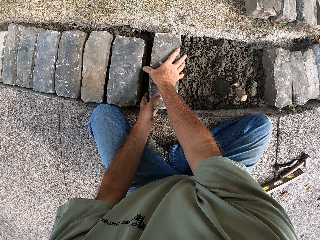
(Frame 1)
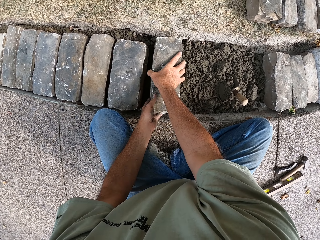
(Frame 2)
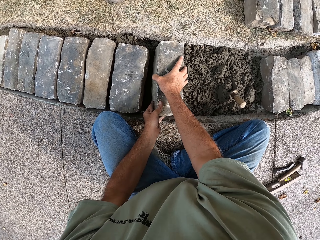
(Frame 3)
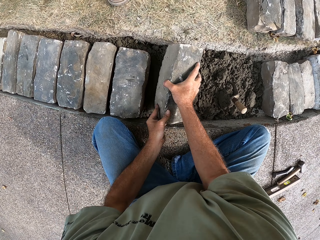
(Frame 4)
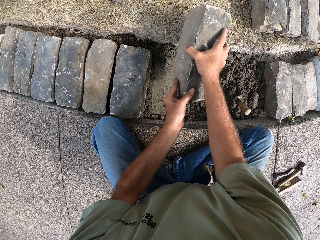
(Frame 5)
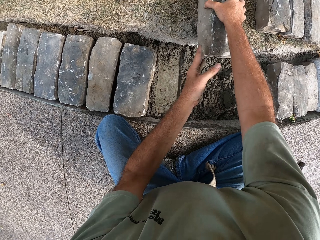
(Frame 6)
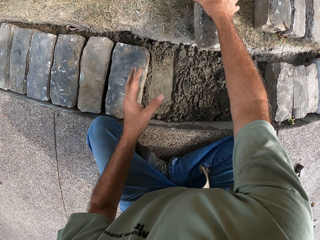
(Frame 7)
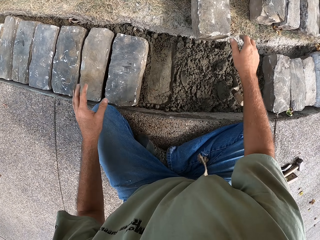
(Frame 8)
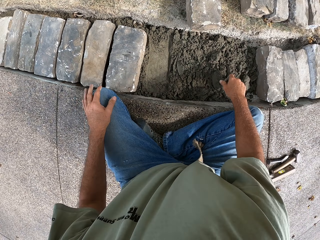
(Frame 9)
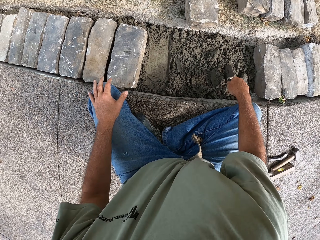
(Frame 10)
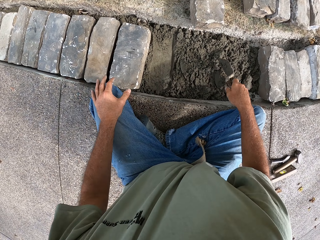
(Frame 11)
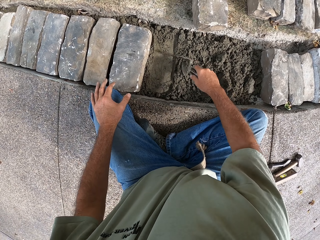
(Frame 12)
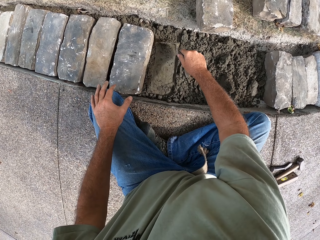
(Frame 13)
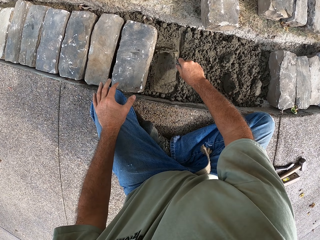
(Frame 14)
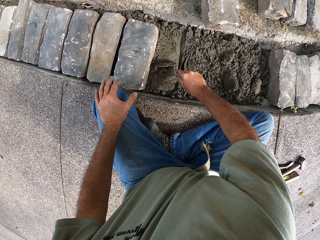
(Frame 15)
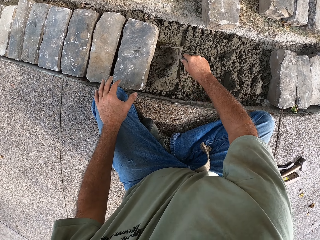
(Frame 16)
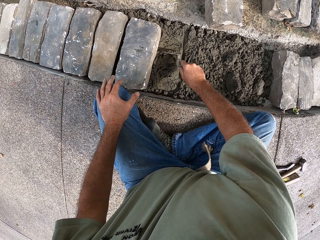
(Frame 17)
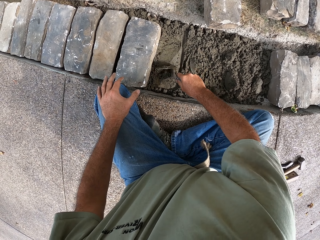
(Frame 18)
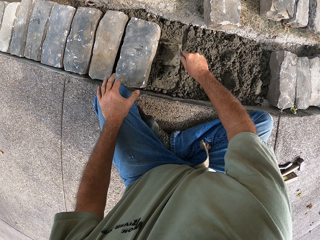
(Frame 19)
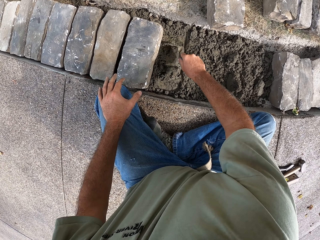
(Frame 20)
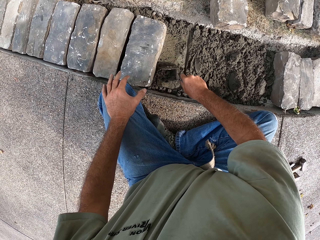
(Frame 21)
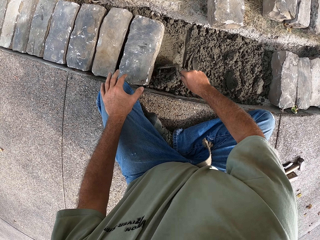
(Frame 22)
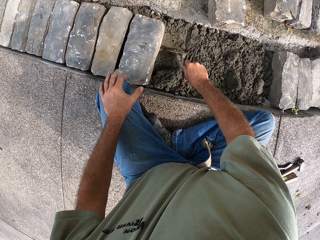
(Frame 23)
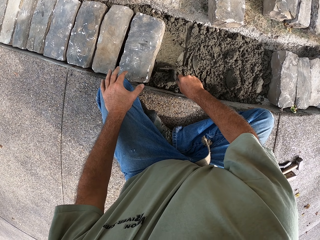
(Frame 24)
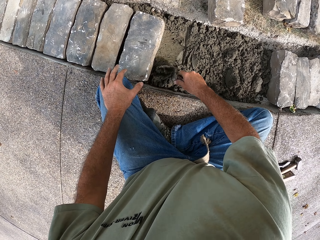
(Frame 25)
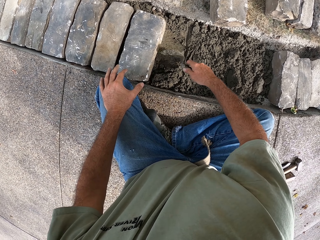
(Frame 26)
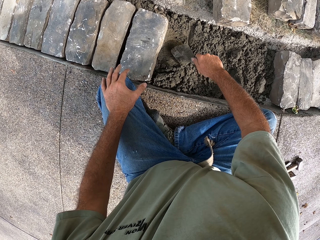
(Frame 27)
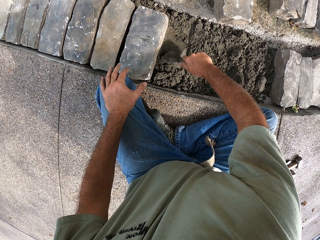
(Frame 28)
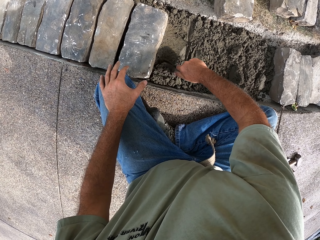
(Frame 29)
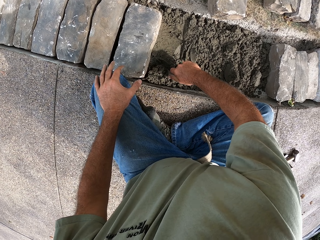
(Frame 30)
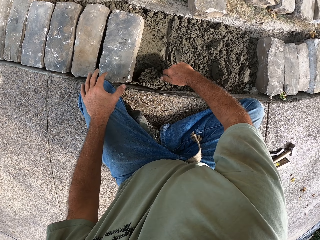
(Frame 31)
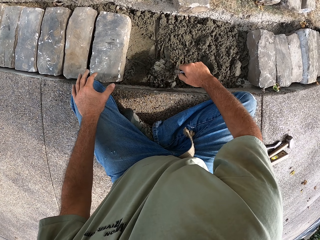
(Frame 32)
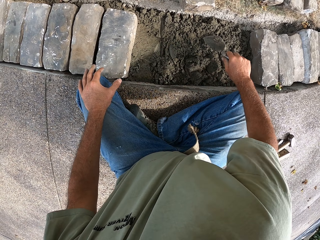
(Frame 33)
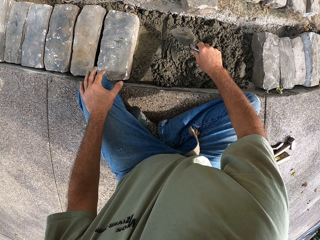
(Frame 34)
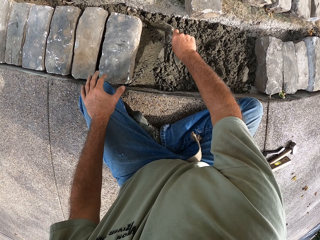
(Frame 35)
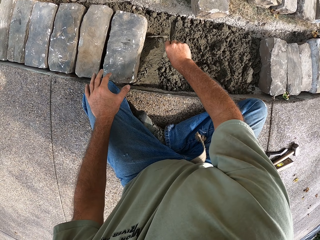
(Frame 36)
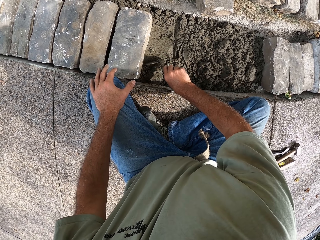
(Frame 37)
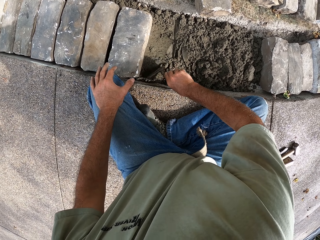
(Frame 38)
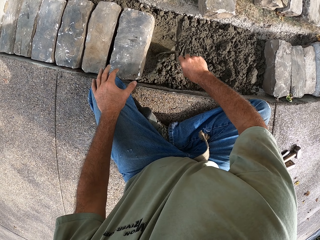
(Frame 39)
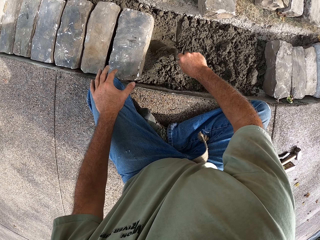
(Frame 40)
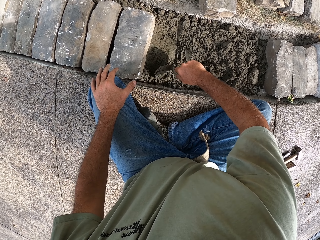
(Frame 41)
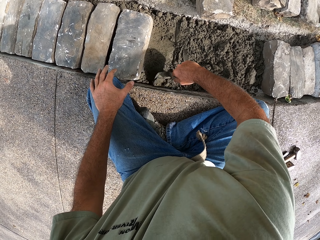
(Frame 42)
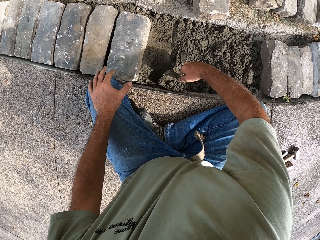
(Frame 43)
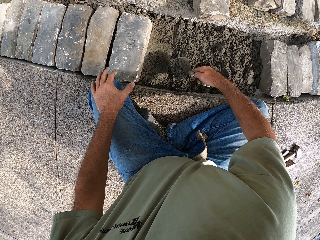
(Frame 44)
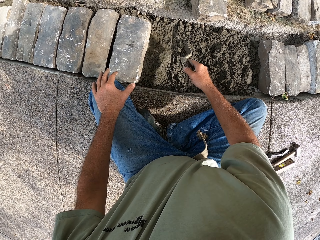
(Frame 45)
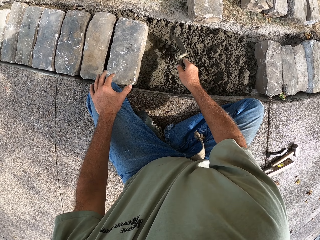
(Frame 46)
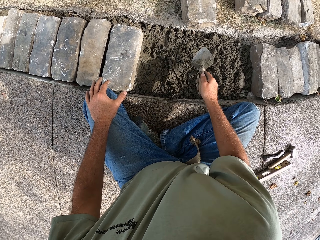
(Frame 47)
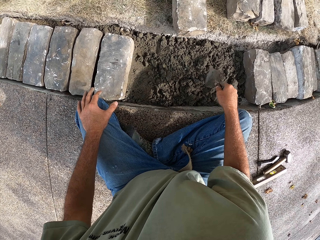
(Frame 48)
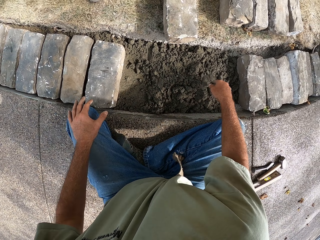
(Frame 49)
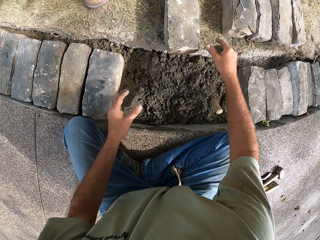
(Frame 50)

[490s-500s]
The camera wearer puts the block on the concrete. They remove the block from the concrete. They pick up a trowel. They spread the concrete. They remove excess concrete with the trowel.

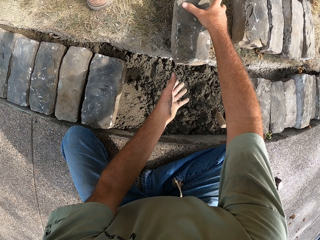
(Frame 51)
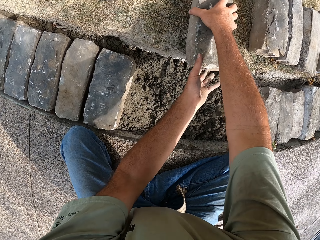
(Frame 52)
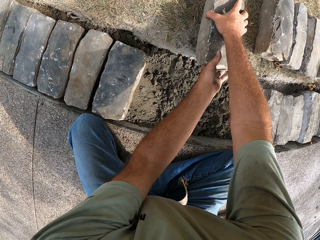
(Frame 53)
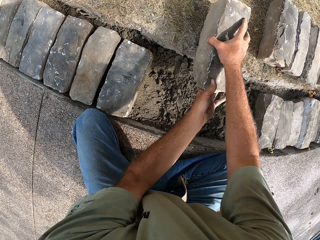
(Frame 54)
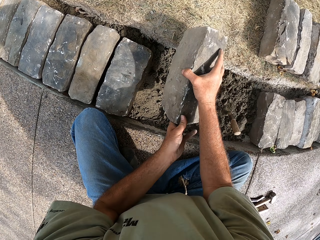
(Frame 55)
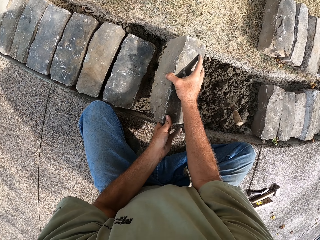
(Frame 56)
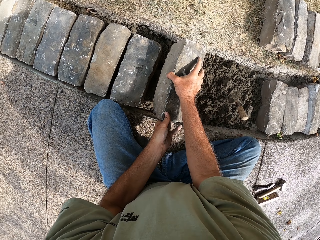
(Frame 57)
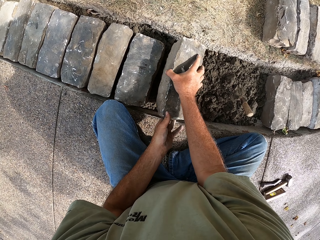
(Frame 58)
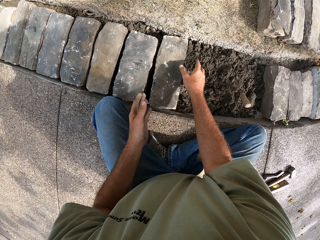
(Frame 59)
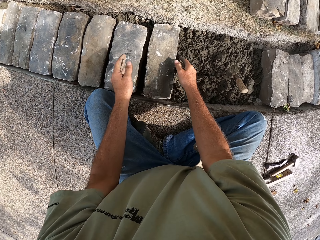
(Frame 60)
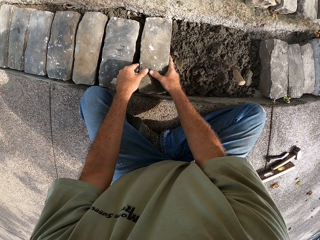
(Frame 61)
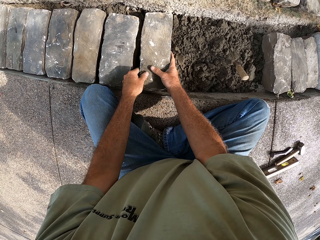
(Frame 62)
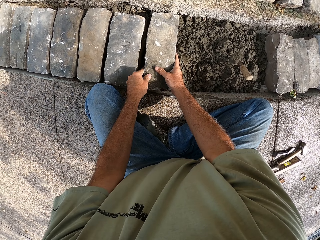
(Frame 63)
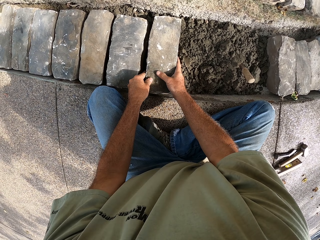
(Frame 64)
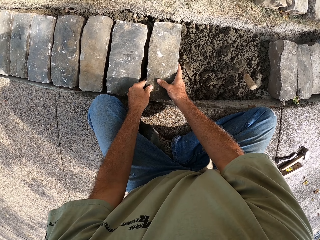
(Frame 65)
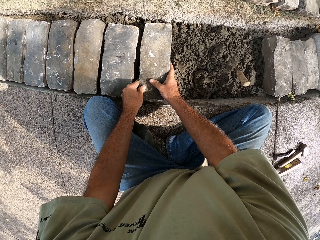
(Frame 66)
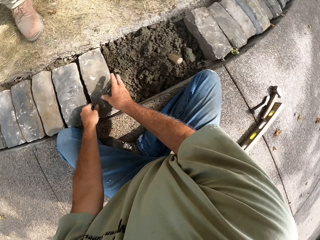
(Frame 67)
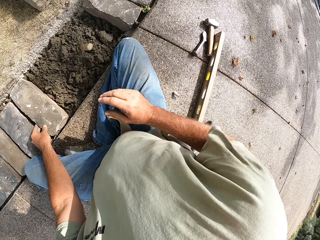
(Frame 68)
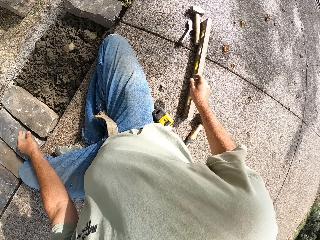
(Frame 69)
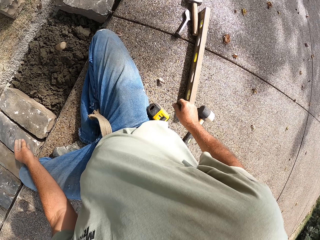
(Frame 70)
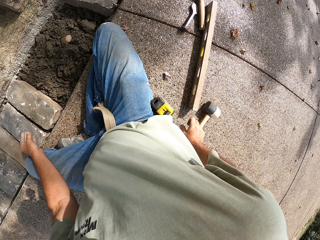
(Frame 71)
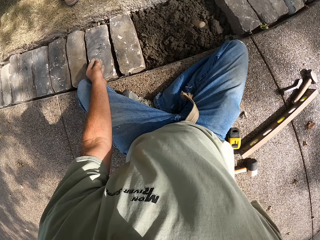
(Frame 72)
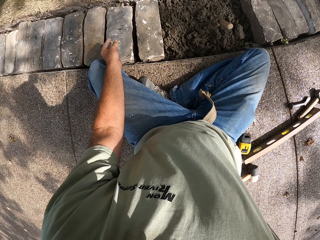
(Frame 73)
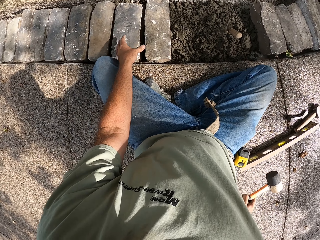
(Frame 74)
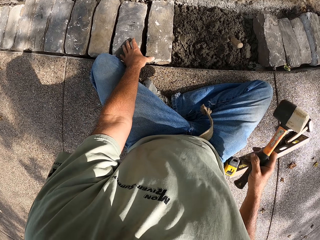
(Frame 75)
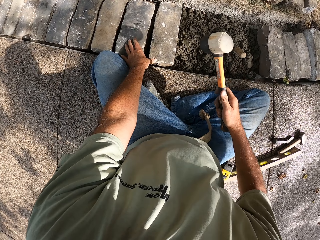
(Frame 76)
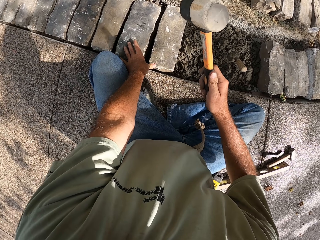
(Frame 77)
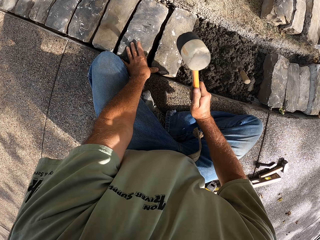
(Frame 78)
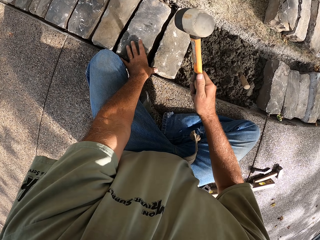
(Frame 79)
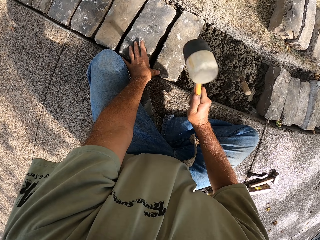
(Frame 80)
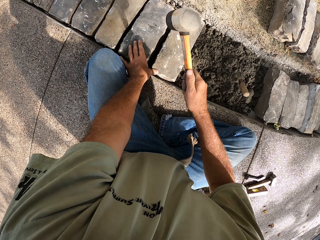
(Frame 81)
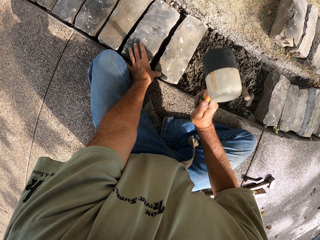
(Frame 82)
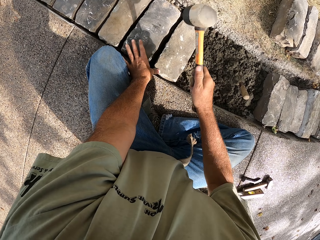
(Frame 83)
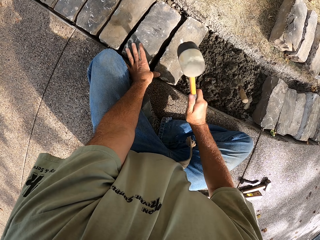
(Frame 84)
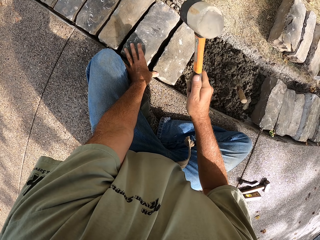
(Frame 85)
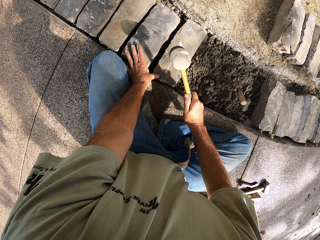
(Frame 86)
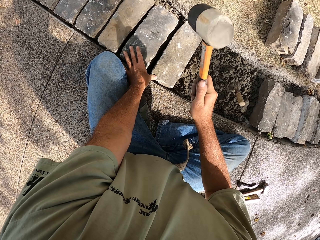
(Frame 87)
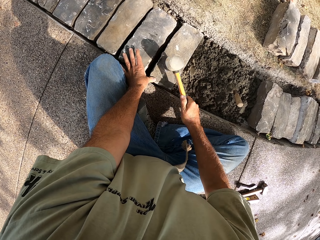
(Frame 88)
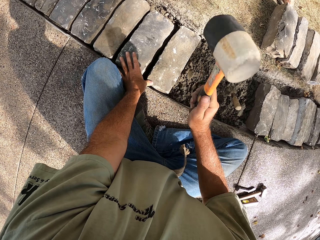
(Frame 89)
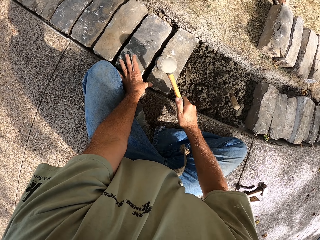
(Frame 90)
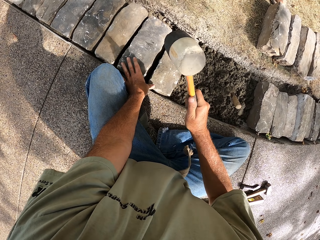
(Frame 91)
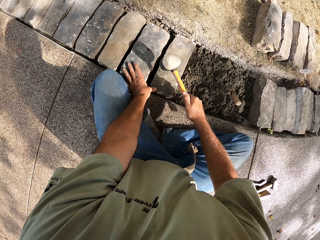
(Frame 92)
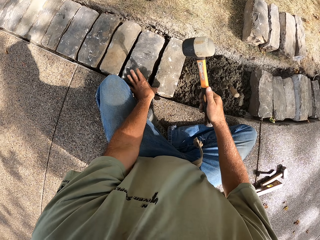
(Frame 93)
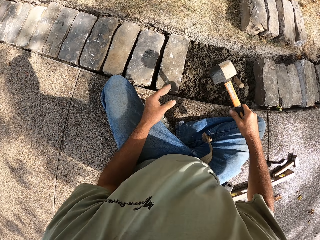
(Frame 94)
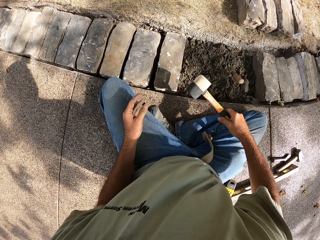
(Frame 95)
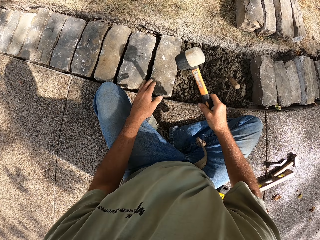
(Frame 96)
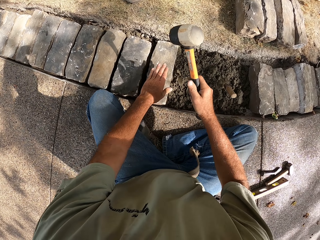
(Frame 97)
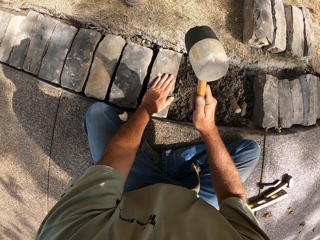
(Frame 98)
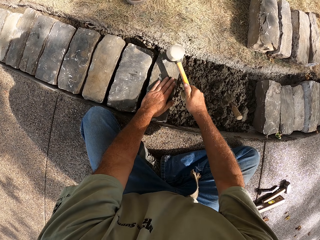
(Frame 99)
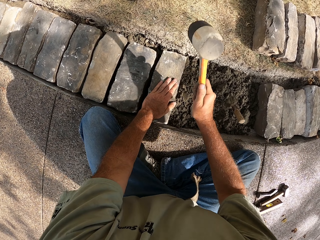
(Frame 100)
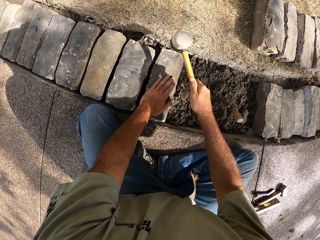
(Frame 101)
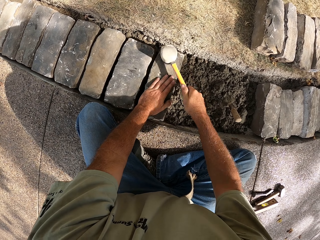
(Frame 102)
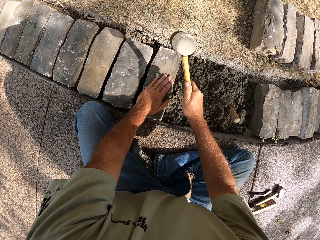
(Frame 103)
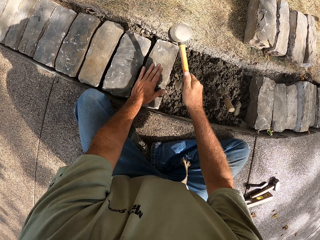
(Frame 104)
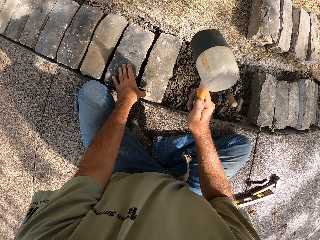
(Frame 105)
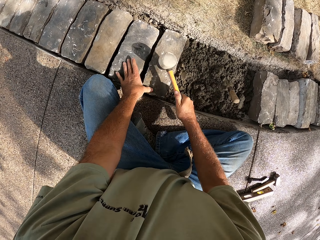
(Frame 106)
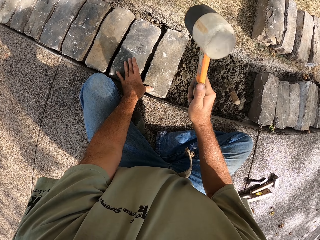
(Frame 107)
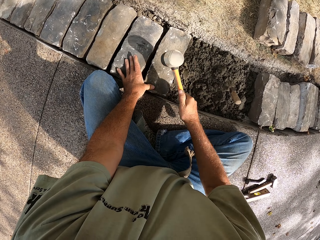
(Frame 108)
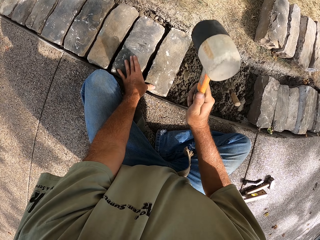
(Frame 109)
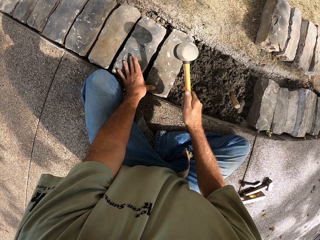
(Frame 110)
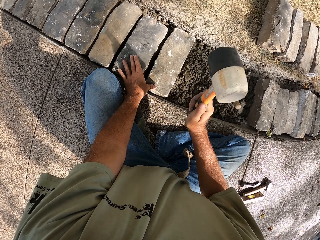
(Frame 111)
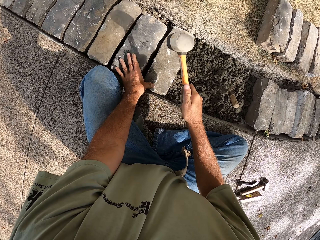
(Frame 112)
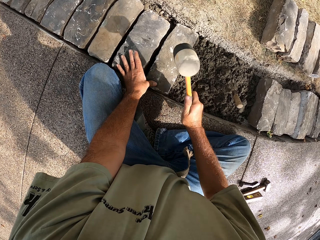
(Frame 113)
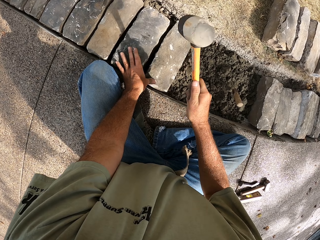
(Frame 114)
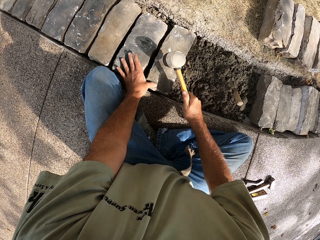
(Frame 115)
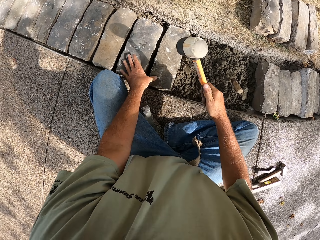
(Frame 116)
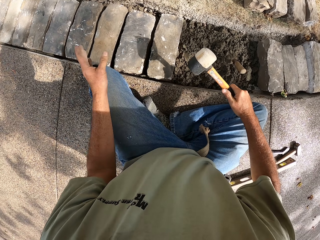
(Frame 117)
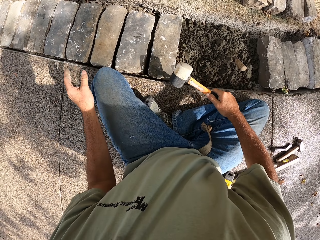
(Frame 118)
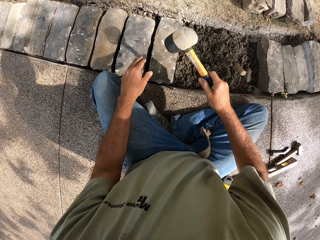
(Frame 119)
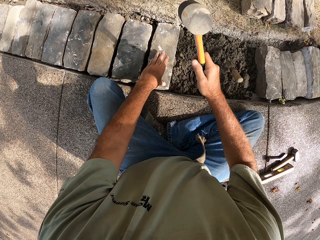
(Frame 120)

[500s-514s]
The camera wearer takes the brick. They put the trowel on the concrete. They put the block on the concrete. They pick up a hammer and beat the block with the hammer.
